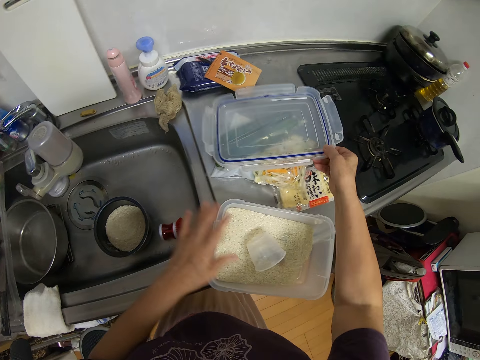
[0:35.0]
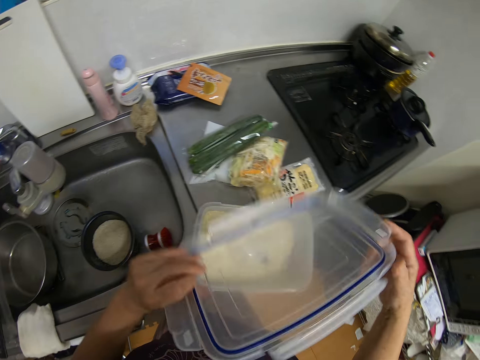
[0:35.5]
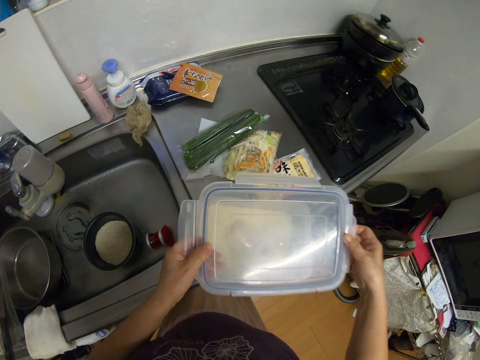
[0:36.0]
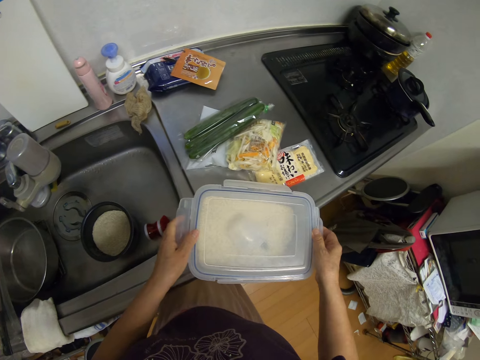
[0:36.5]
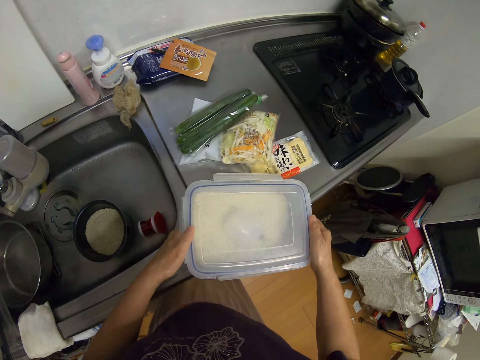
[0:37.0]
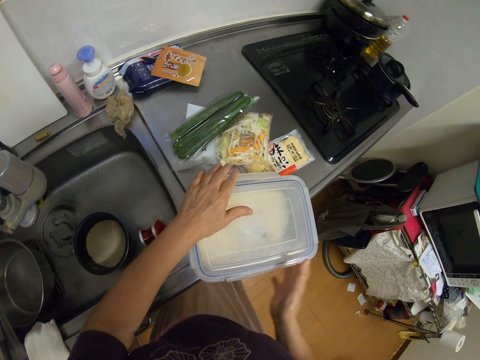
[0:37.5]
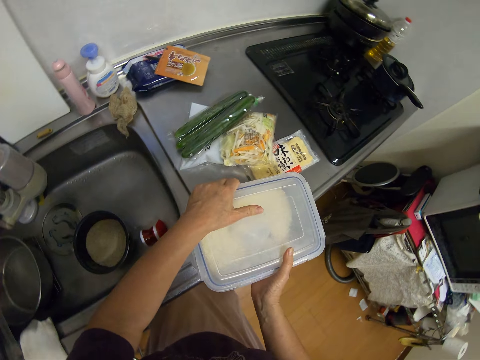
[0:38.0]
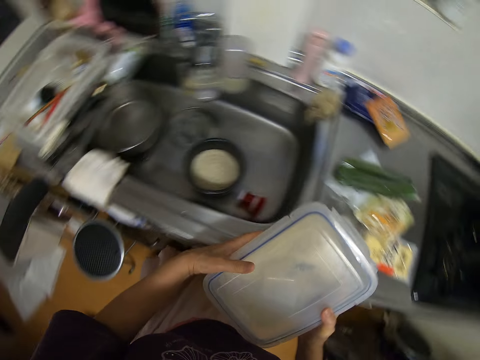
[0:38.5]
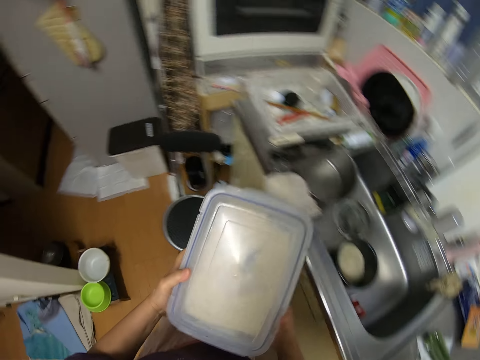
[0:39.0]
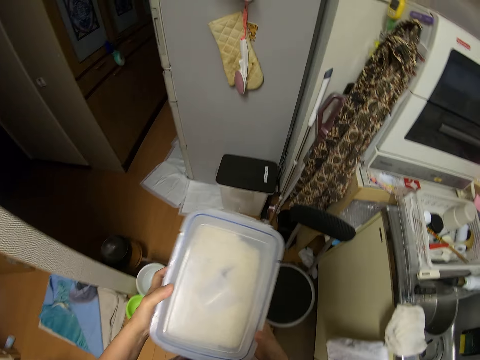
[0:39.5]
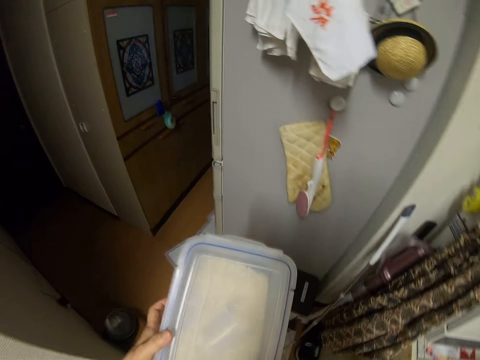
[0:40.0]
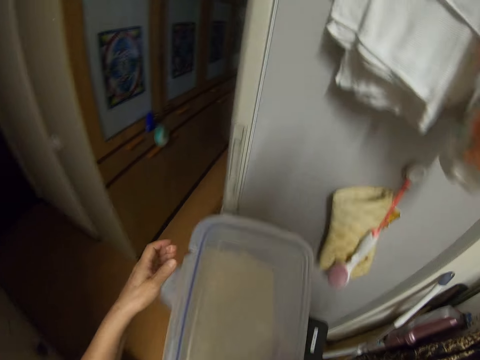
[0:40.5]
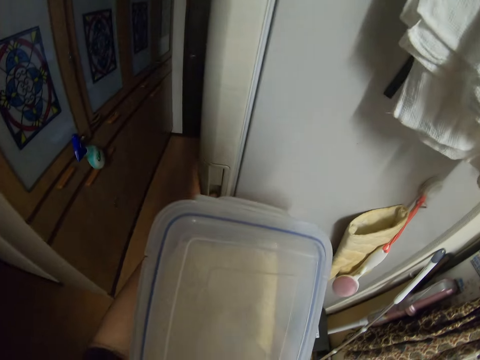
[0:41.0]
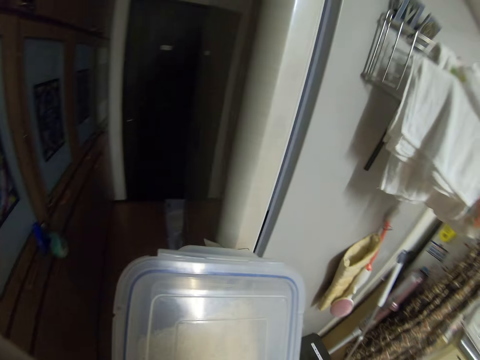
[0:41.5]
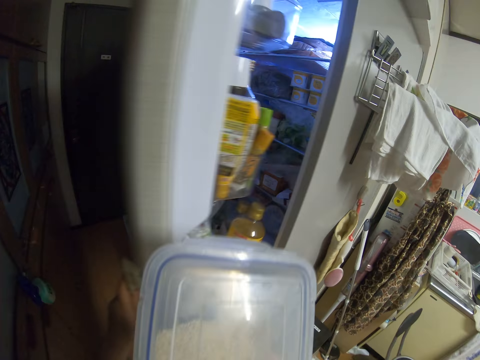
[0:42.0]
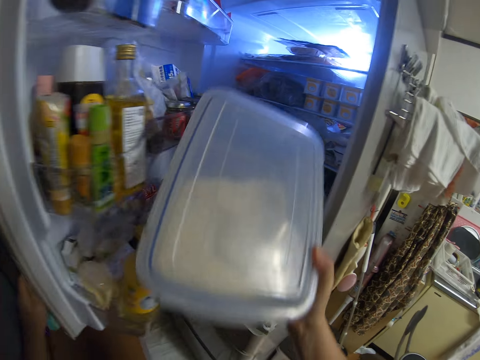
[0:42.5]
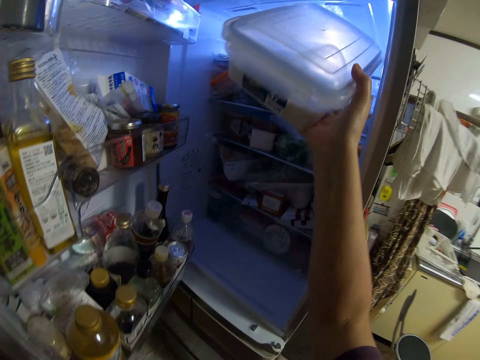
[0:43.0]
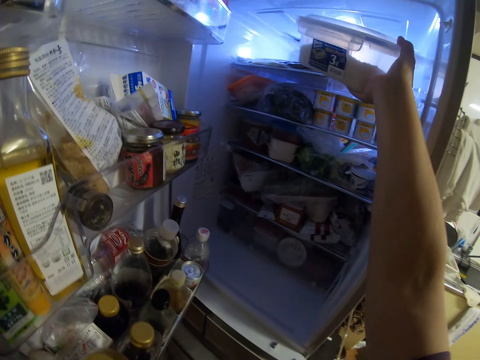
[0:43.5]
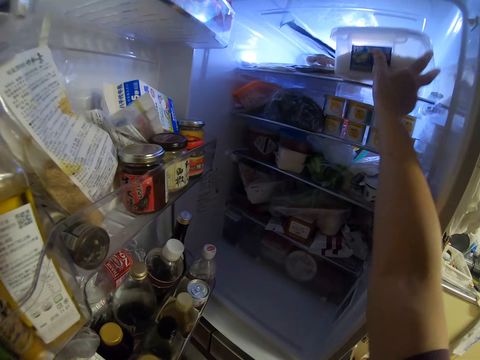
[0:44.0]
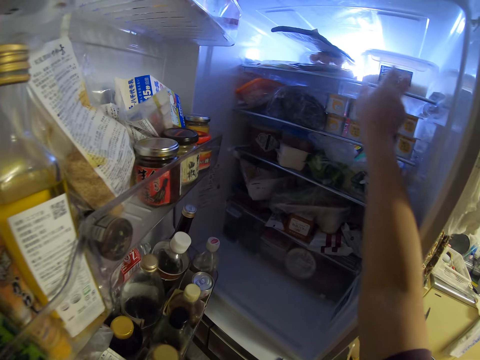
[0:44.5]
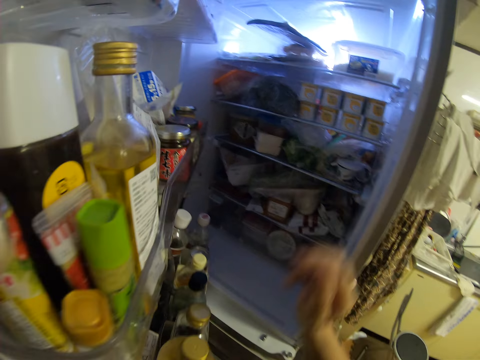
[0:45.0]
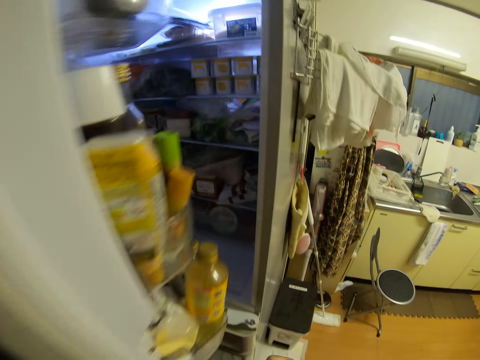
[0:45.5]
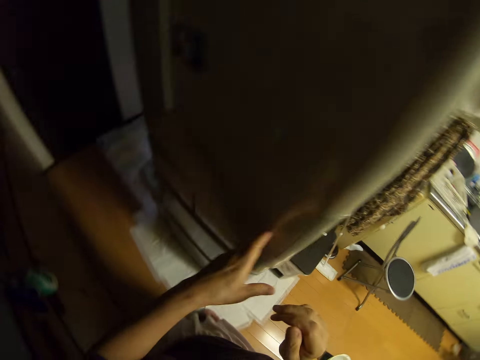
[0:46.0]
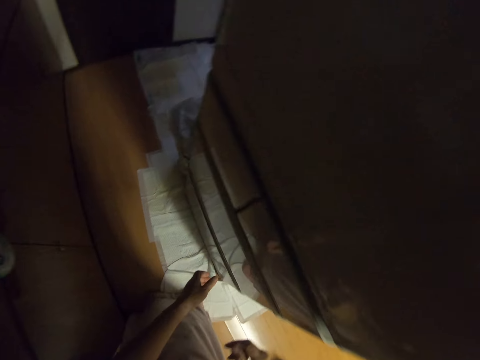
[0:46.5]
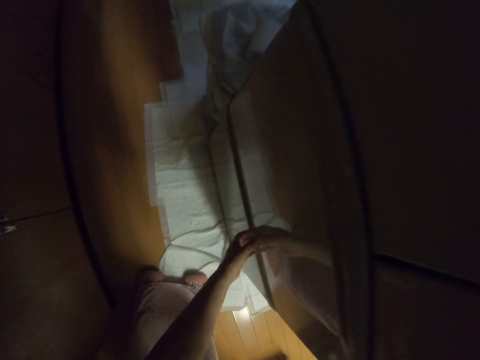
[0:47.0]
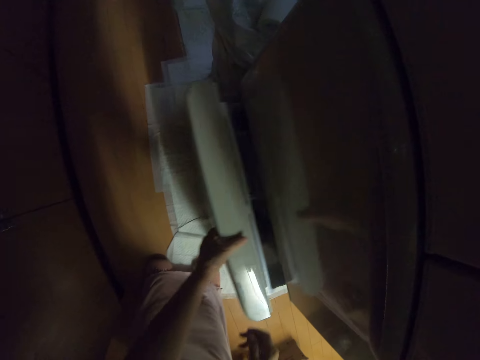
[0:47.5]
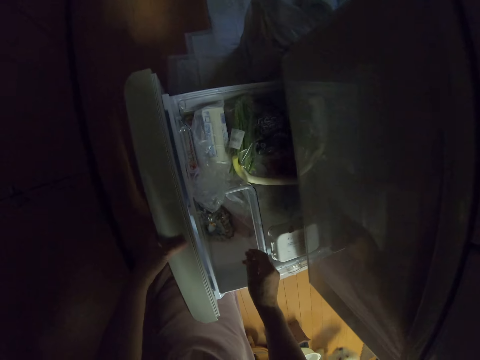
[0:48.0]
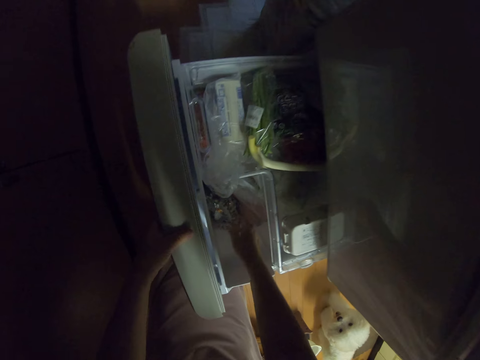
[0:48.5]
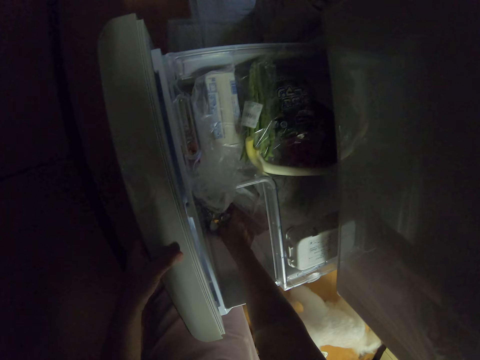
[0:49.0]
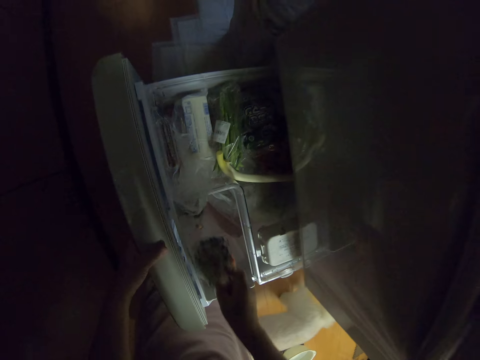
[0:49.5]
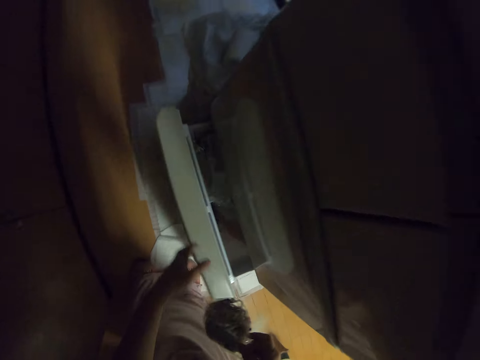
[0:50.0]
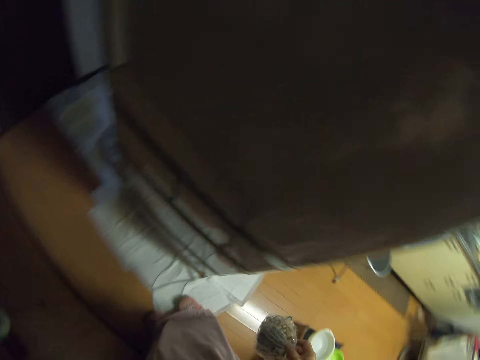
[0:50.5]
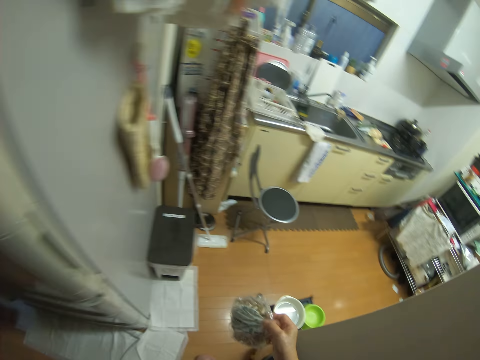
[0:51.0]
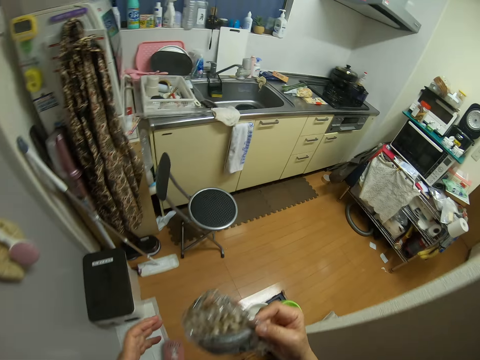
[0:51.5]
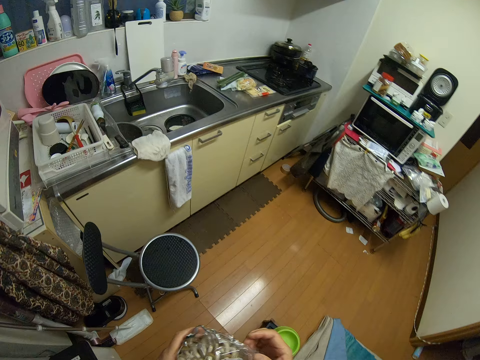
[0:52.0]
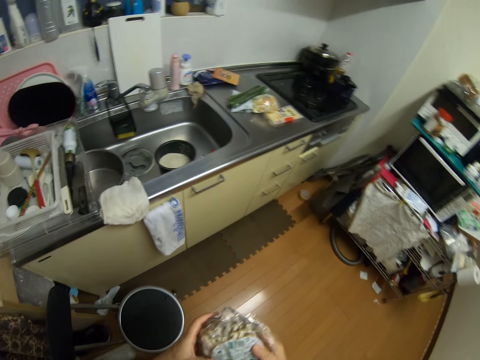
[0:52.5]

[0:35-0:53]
The camera wearer drops the cup in the plastic container of rice. They pick up the cover of the plastic container from the vegetables. They cover the plastic container of rice. They pick up the container. They carry the plastic container from the cabinet. They move to the fridge. They open the fridge. They return the plastic container of rice in the fridge. They close the fridge. They open the fridge drawer. They bring out a pack of nuts from the fridge drawer. They close the fridge drawer. They move to the counter.

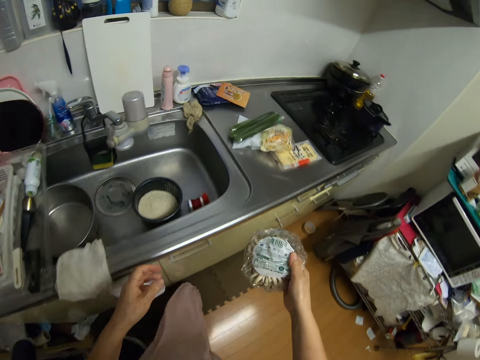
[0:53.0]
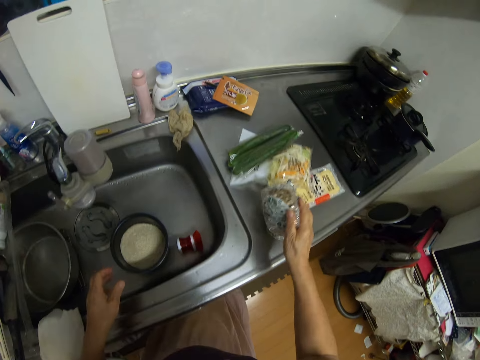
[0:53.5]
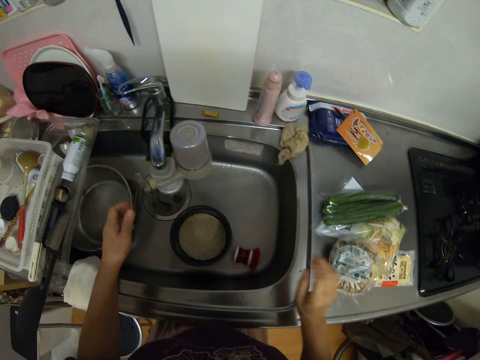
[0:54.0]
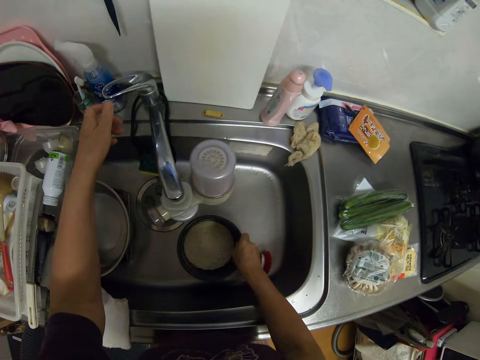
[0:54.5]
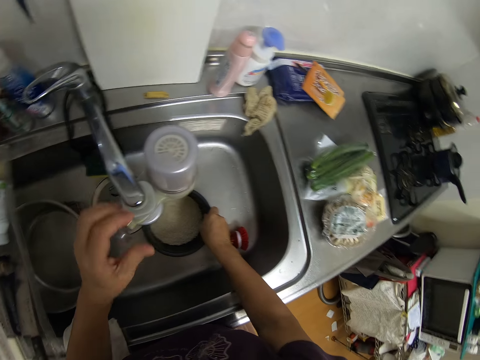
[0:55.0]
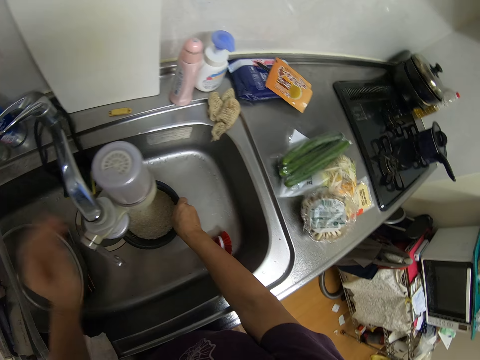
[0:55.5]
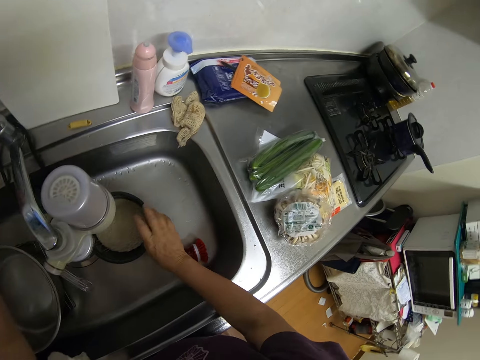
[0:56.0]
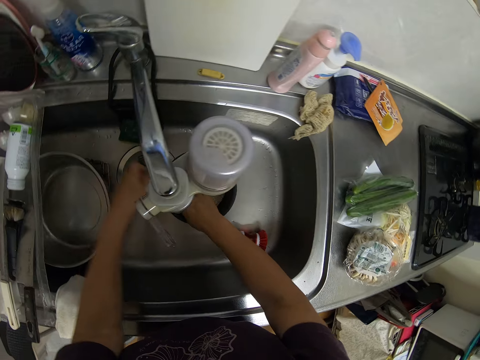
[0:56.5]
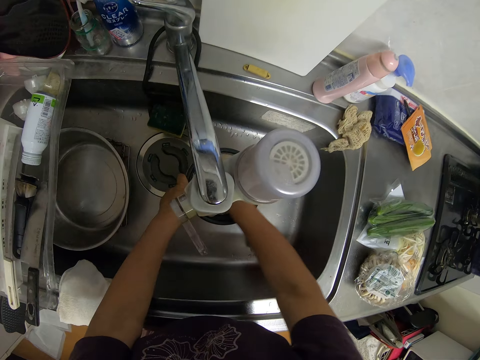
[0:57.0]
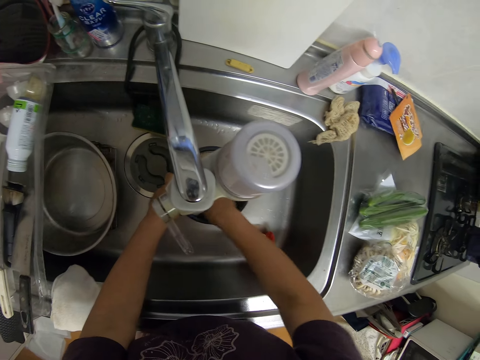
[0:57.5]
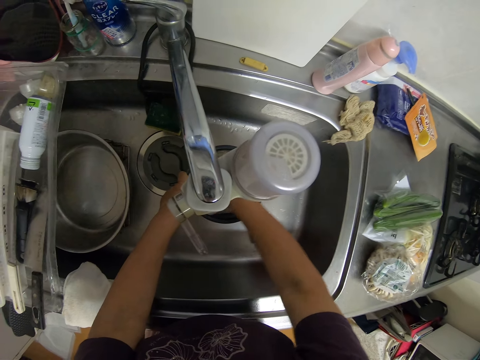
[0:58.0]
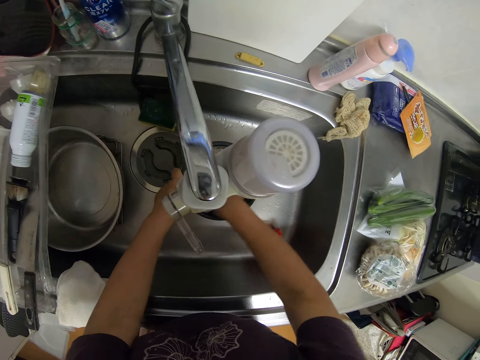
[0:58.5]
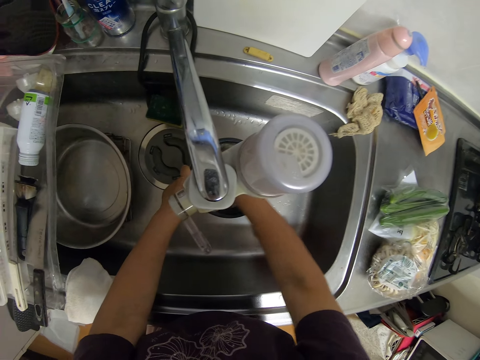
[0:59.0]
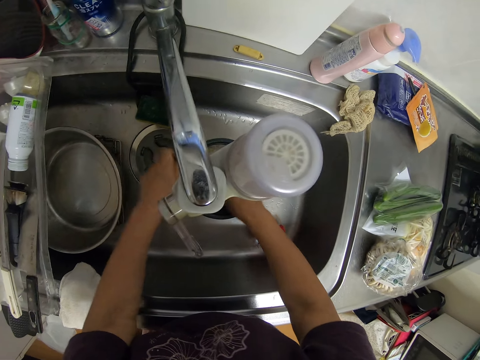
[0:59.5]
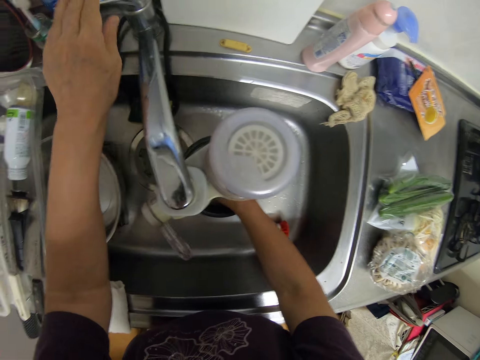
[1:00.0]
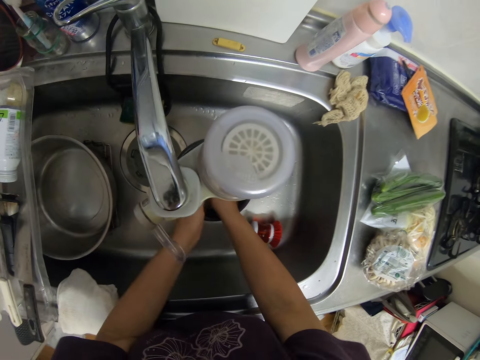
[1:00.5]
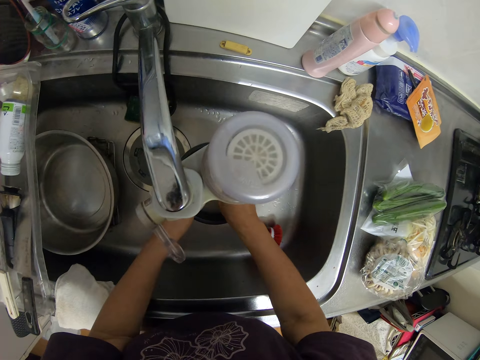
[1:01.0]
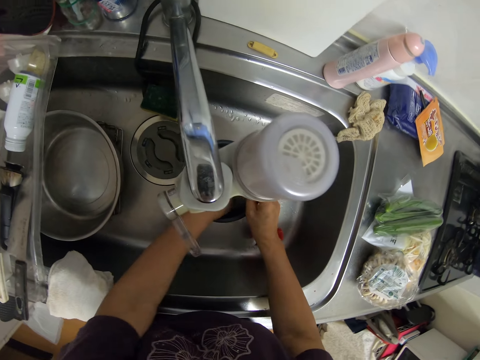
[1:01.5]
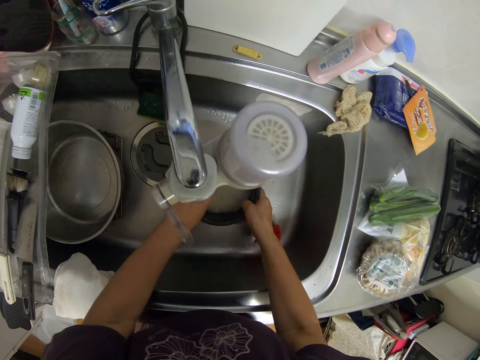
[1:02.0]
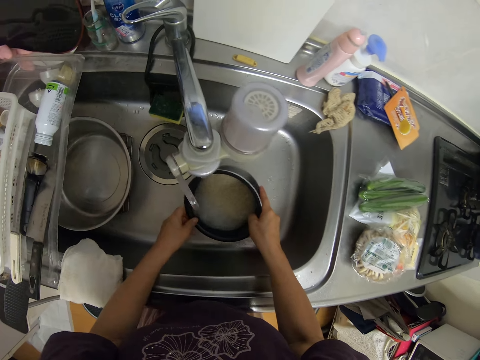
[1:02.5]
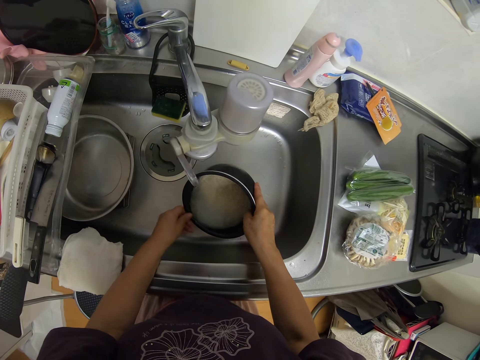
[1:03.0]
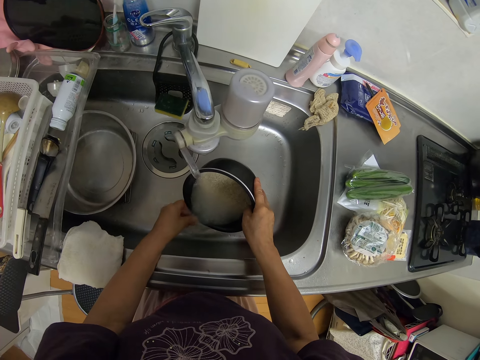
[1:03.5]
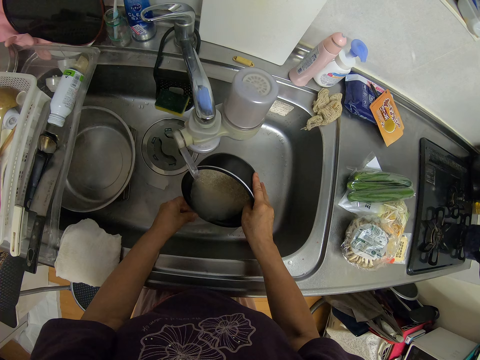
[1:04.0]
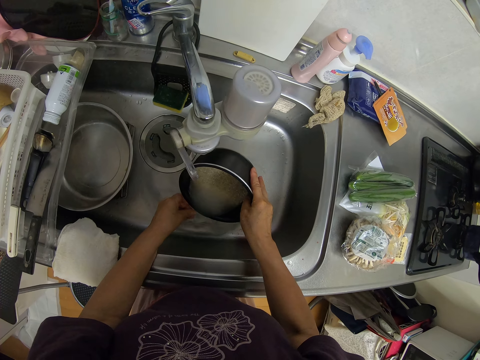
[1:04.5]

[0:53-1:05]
The camera wearer drops the pack of nuts on the cabinet. They open the sink tap. They hold the pot with rice in the sink. They wash the rice inside the pot in the sink. They close the sink tap. They wash the rice. They pour the rice water in the sink.
